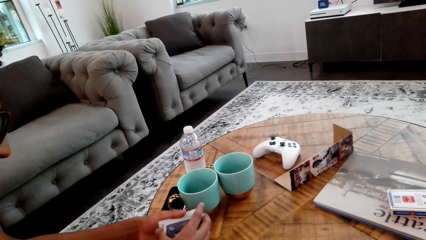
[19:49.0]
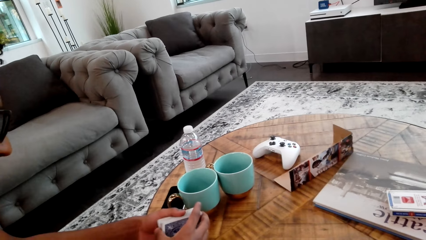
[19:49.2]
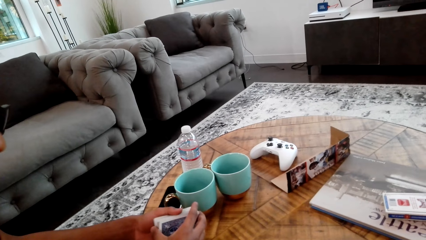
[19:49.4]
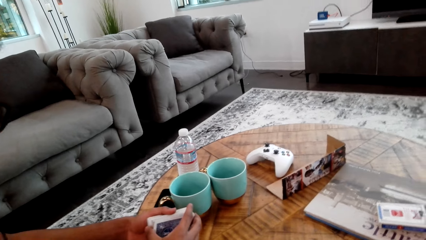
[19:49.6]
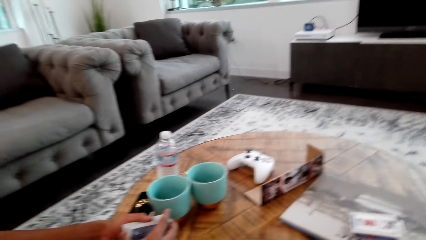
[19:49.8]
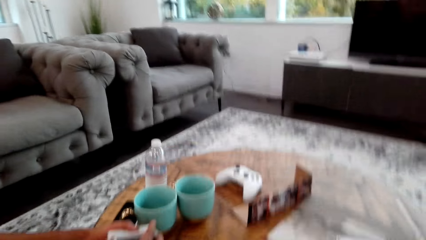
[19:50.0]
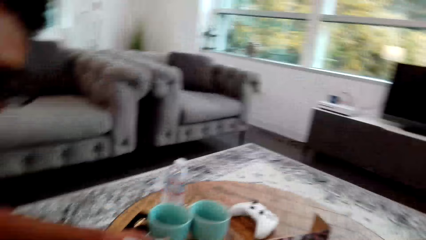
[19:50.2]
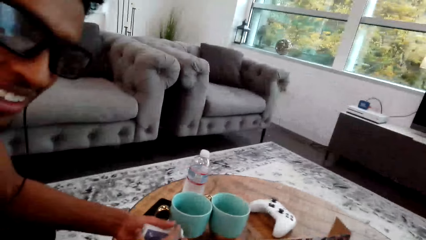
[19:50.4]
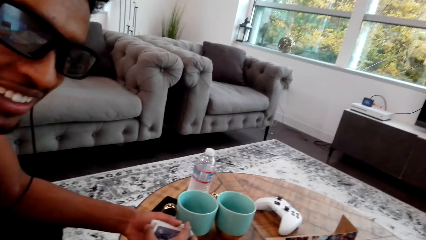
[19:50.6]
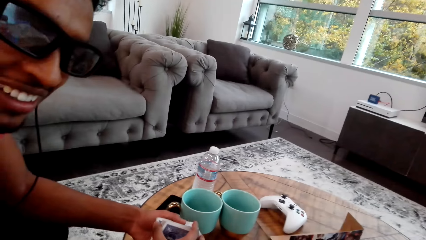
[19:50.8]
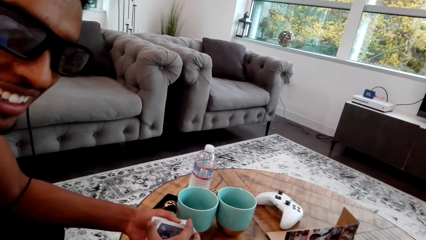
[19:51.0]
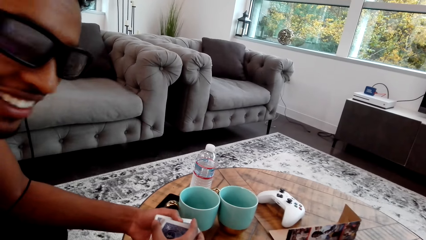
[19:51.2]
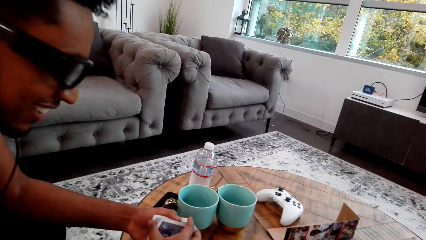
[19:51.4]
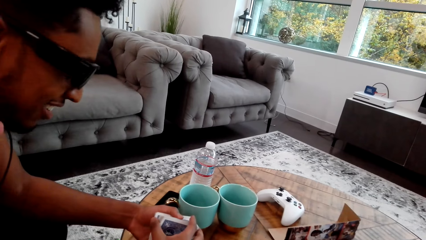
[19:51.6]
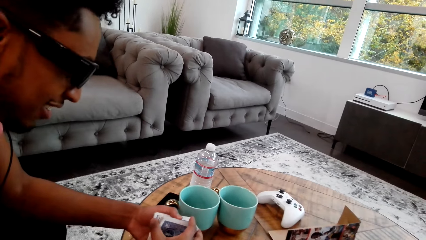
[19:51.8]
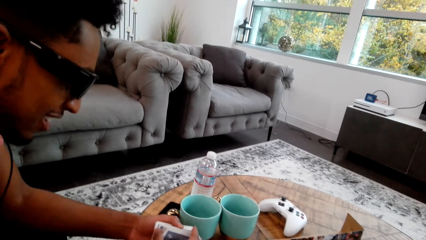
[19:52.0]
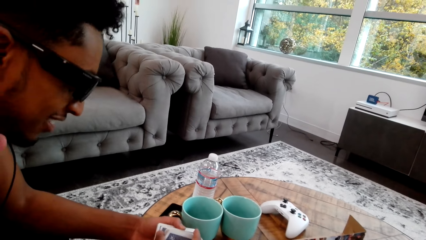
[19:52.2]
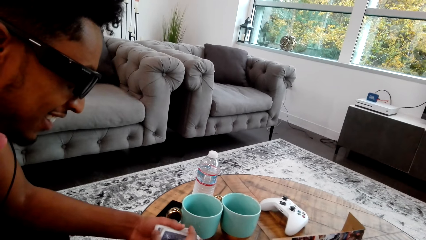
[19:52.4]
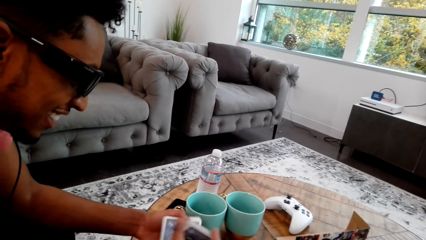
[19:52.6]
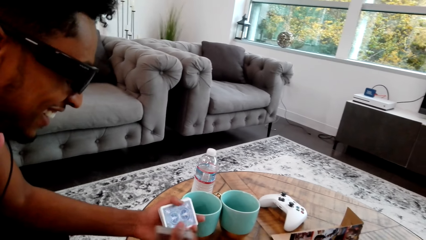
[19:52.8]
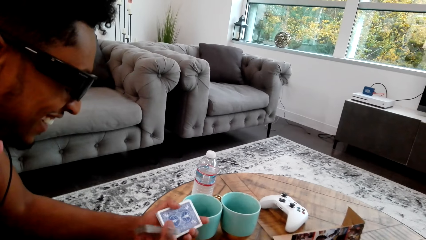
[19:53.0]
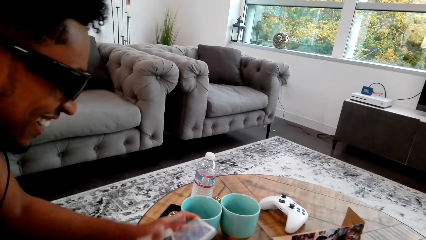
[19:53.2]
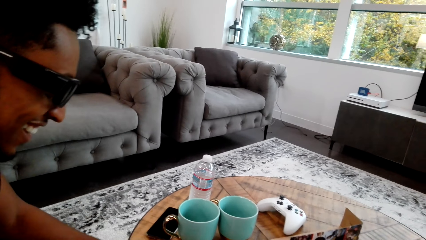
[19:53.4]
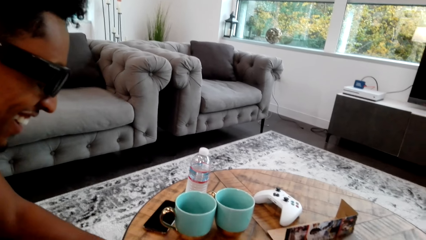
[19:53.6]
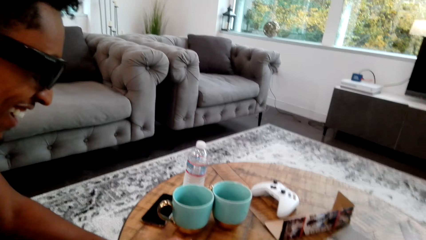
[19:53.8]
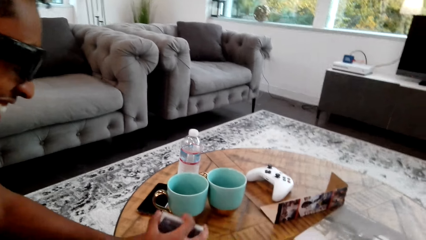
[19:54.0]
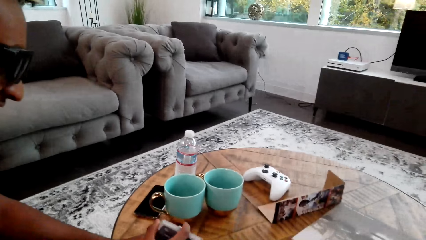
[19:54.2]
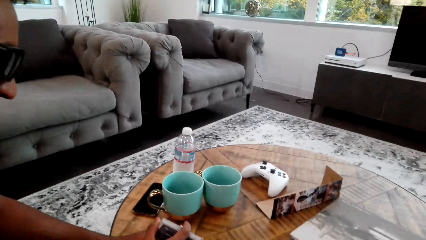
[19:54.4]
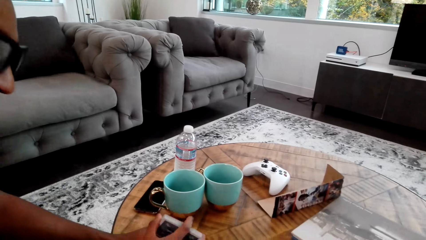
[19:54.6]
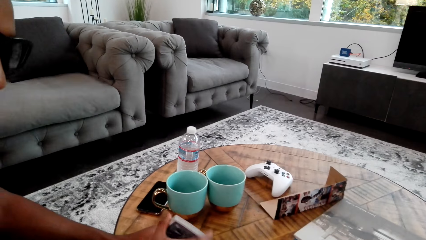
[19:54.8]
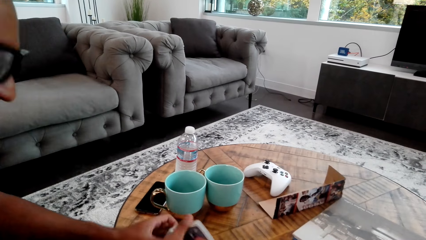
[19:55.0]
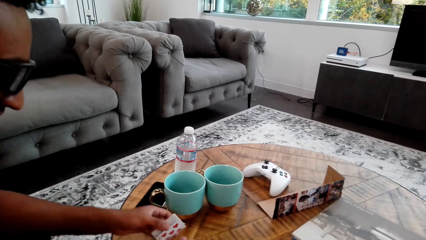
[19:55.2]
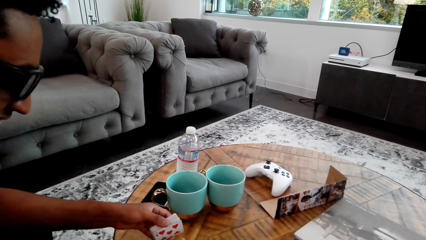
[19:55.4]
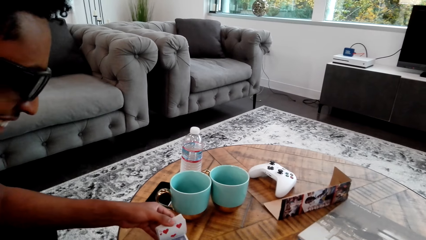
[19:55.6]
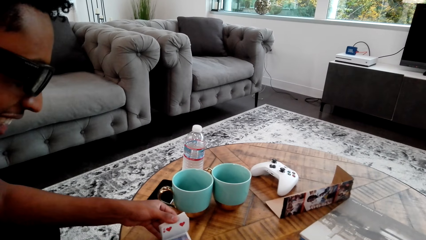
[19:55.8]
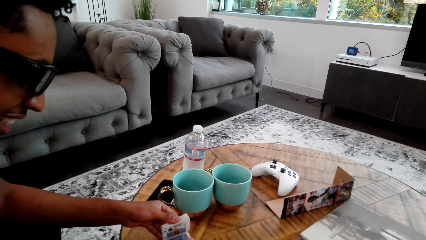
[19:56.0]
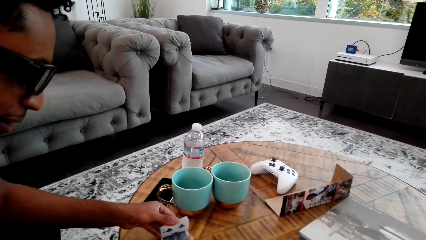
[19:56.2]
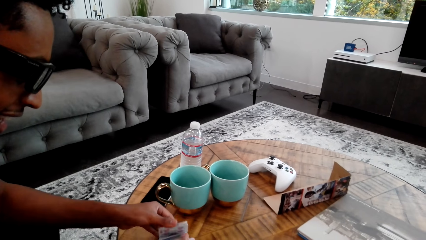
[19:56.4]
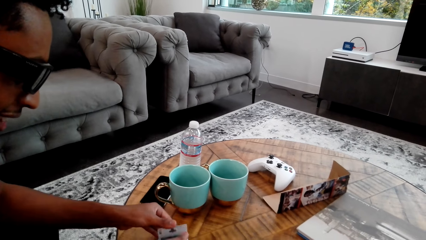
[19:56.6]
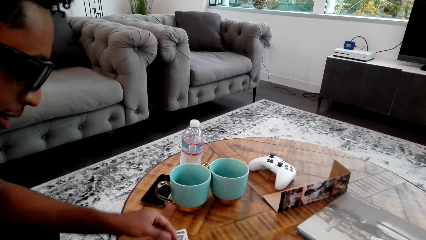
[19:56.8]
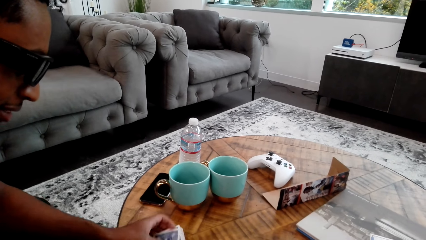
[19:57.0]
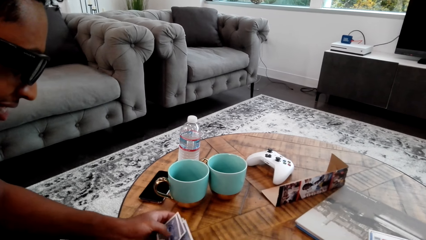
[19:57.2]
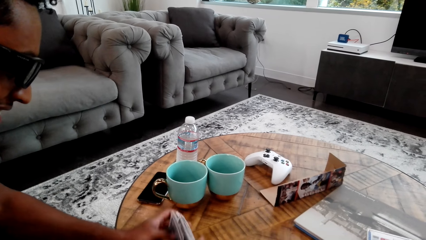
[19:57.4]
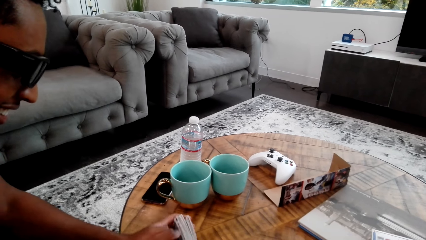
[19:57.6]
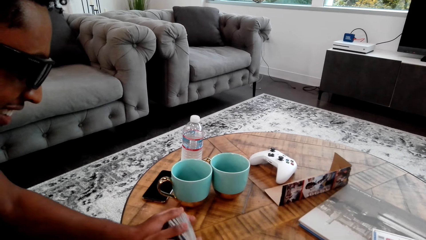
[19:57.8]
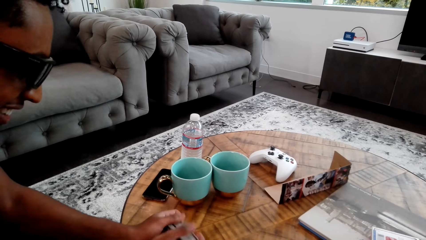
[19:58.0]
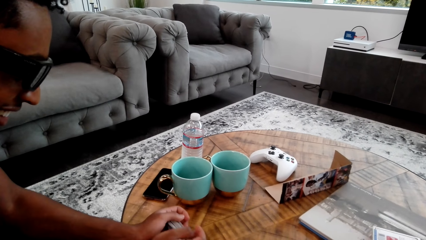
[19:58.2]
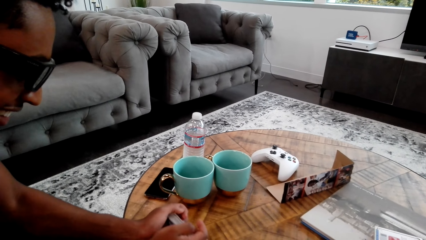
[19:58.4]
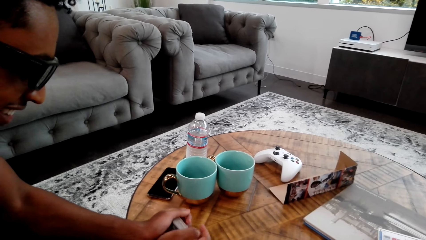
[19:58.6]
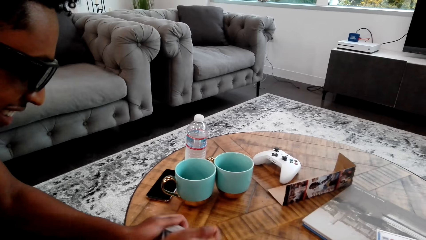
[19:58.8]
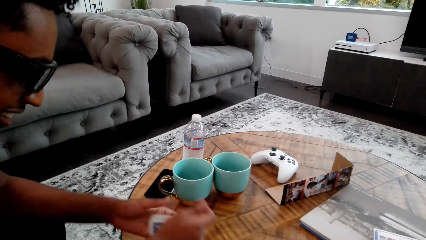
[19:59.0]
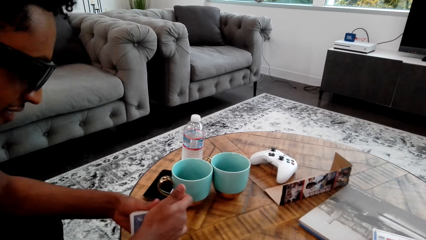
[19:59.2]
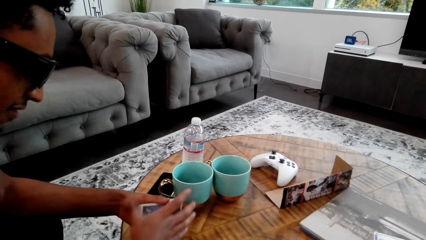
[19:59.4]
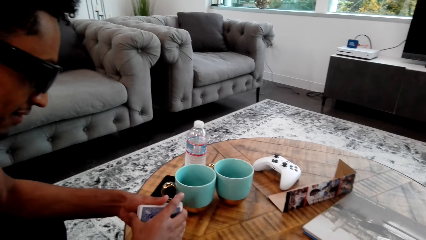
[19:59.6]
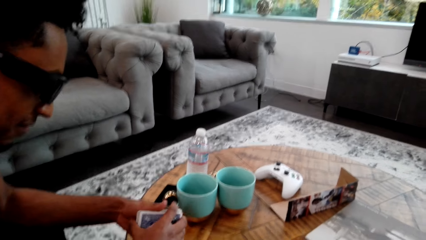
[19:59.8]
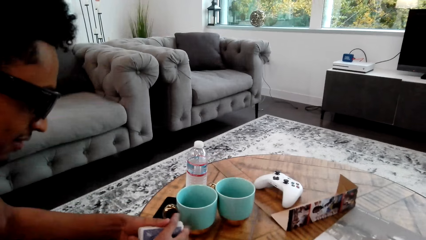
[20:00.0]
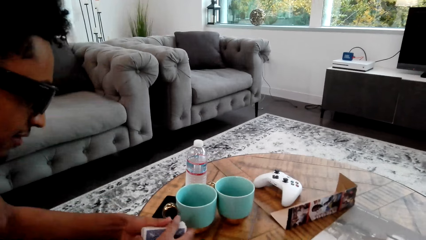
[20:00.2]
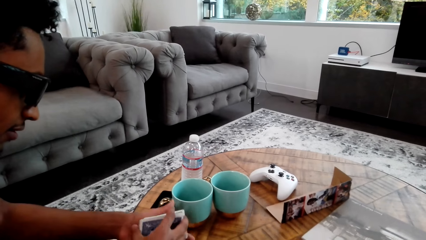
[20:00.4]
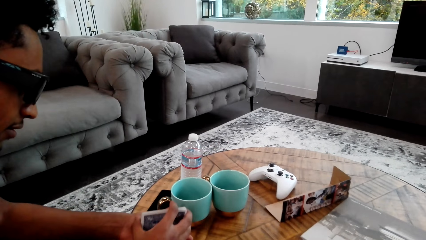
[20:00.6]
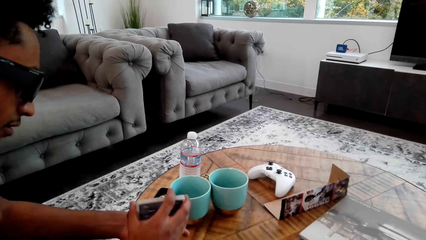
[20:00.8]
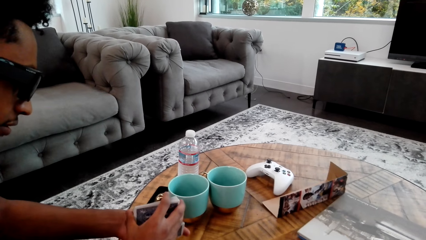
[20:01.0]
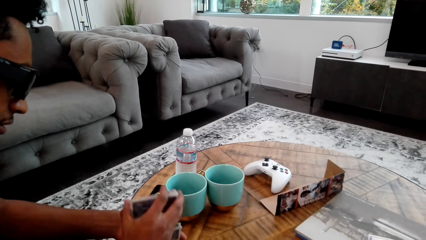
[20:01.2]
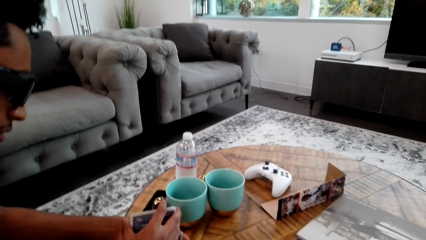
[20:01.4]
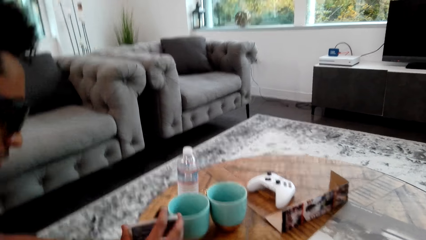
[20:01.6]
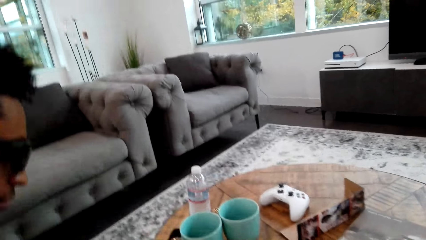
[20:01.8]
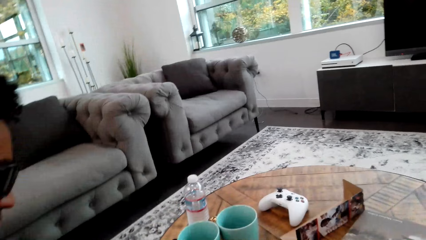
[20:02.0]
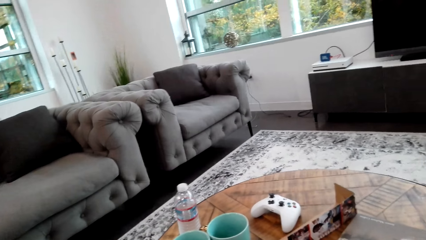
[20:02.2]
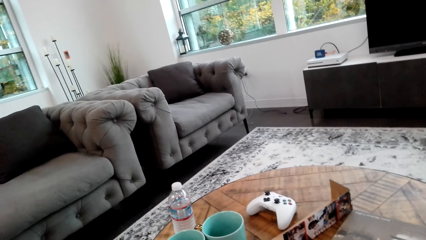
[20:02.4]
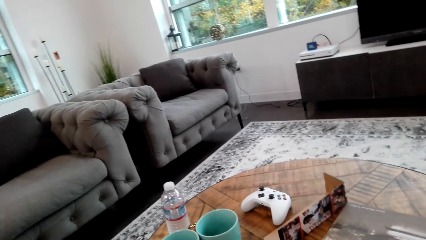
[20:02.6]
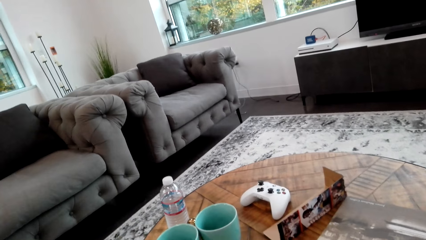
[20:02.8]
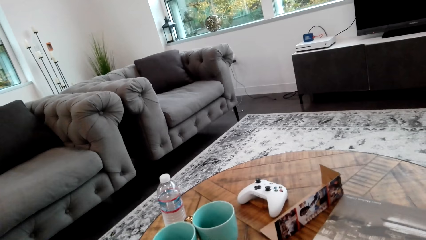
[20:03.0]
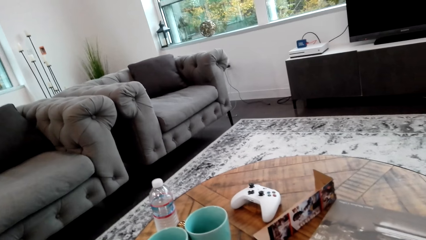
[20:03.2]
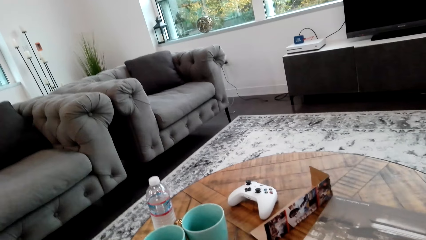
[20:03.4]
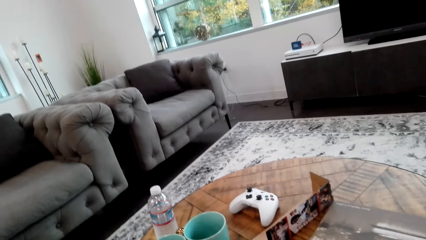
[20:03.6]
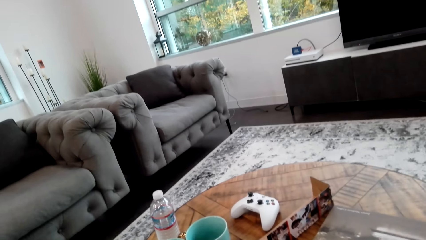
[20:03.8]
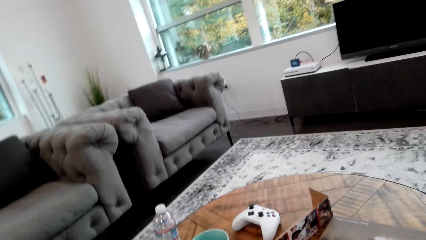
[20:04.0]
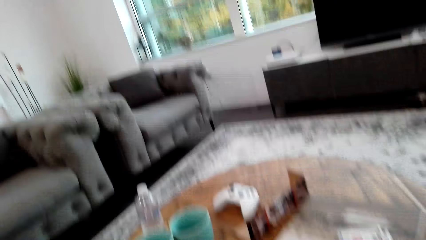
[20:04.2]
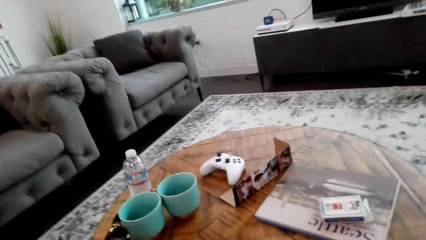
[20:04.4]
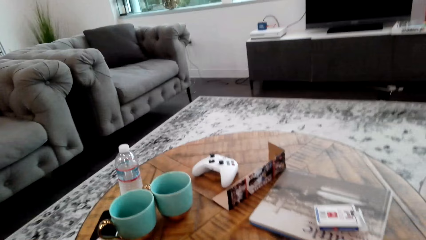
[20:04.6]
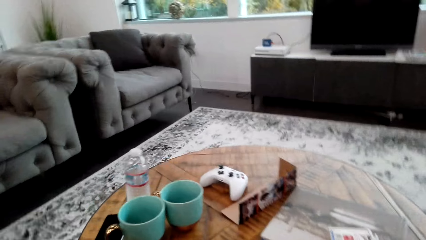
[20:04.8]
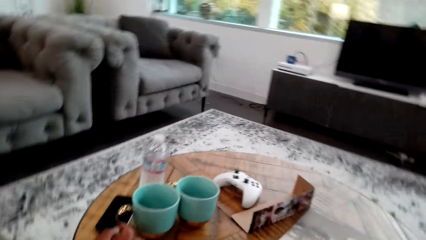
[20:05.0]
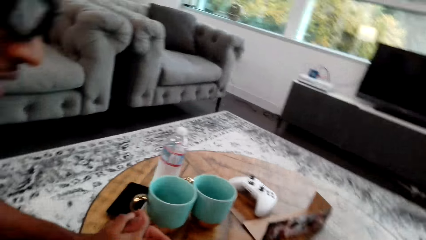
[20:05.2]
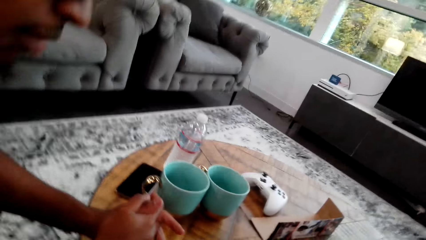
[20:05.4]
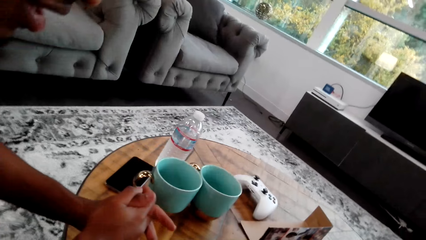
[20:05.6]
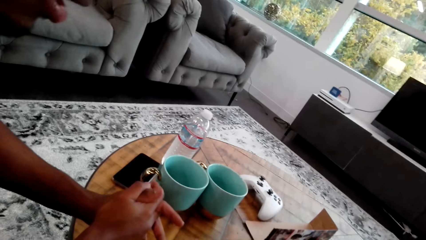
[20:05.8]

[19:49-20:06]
A man talks to the camera wearer. The man holds hands with both hands. The camera wearer does something.
